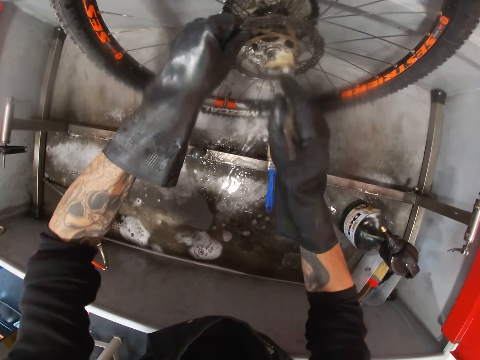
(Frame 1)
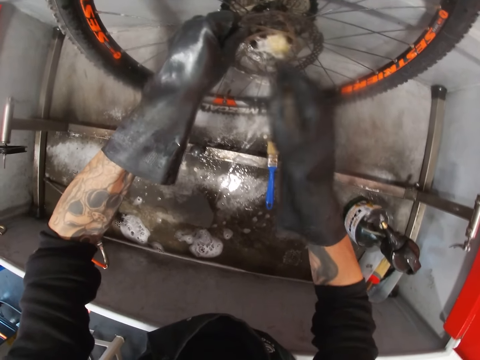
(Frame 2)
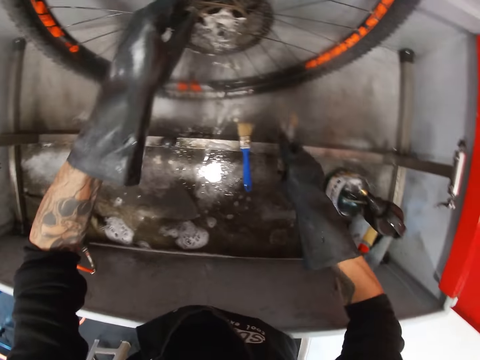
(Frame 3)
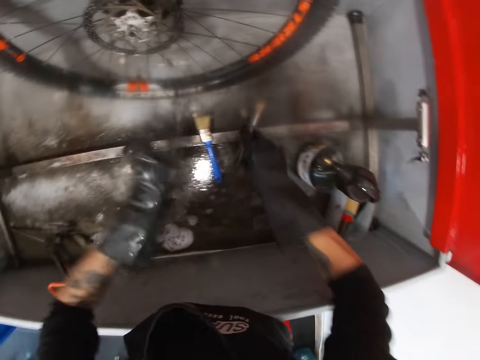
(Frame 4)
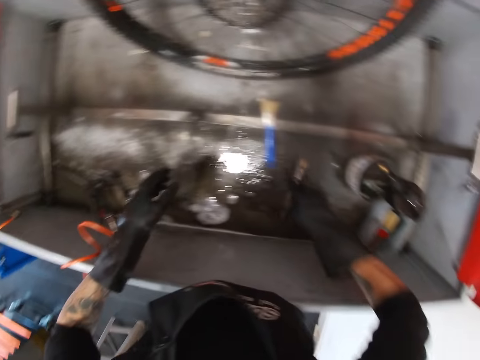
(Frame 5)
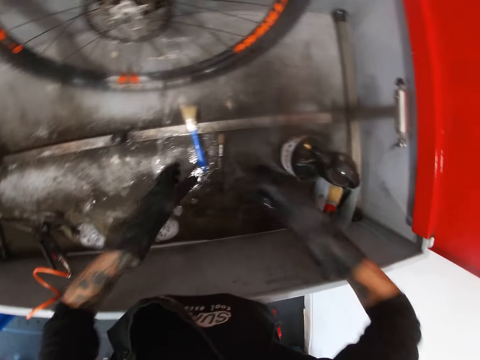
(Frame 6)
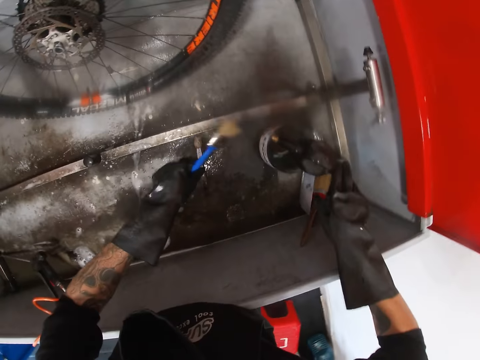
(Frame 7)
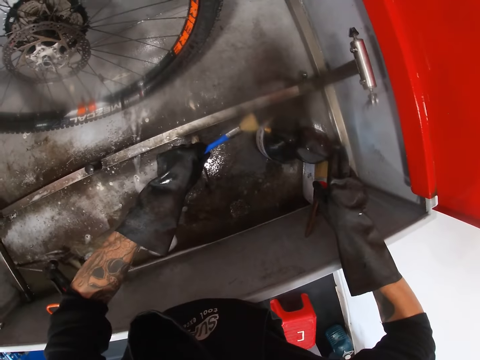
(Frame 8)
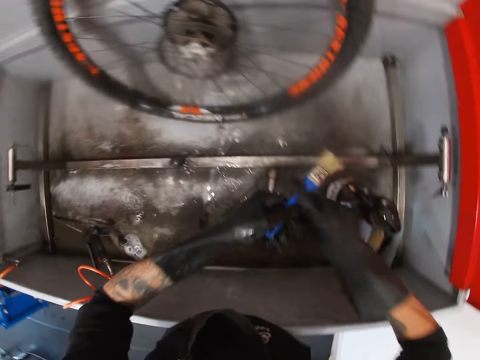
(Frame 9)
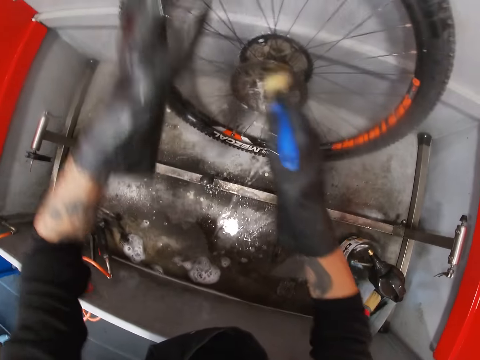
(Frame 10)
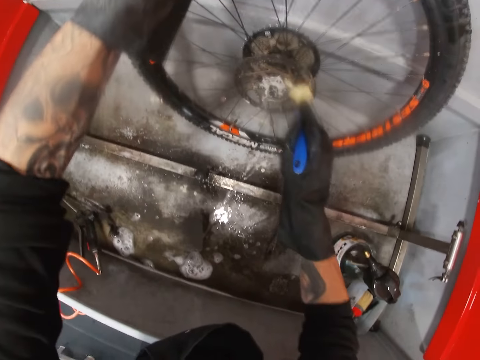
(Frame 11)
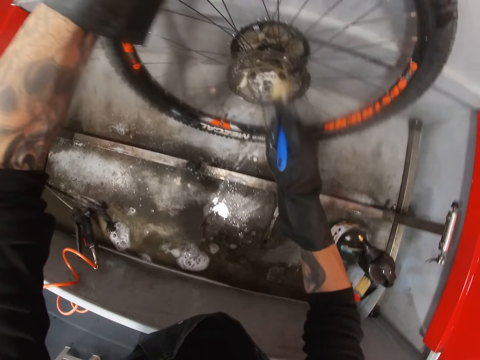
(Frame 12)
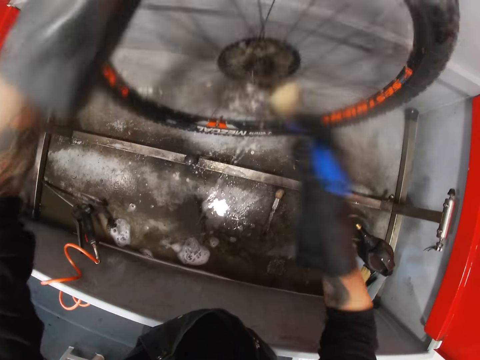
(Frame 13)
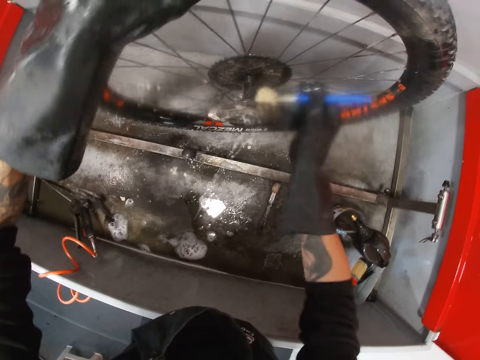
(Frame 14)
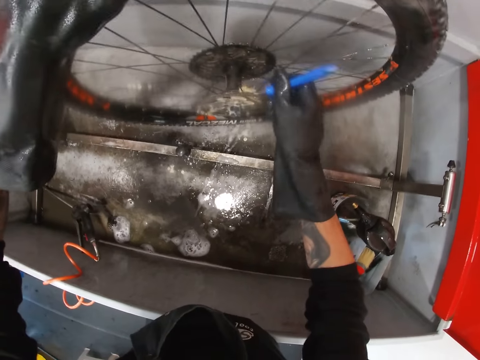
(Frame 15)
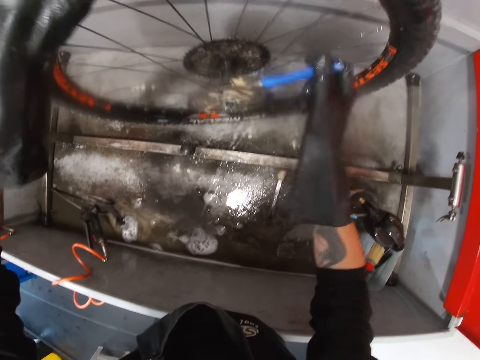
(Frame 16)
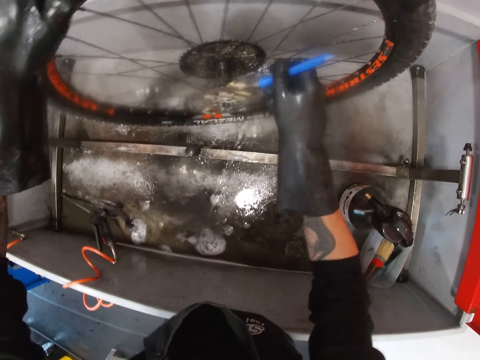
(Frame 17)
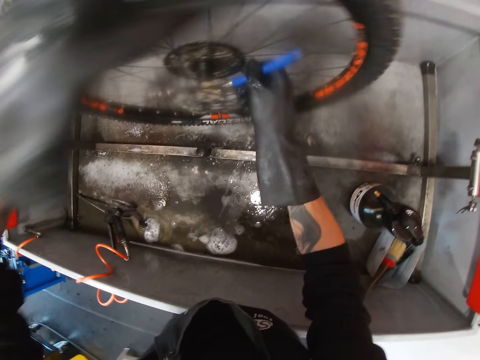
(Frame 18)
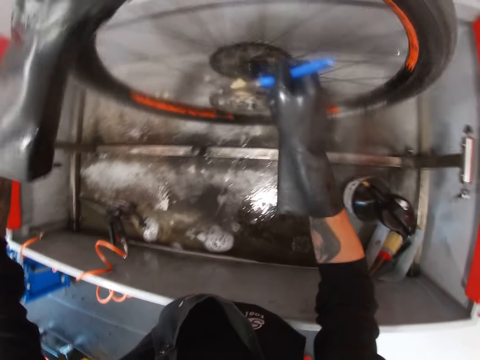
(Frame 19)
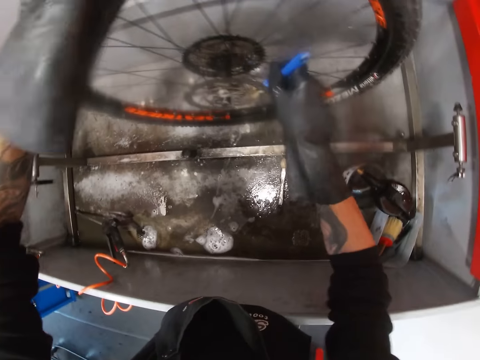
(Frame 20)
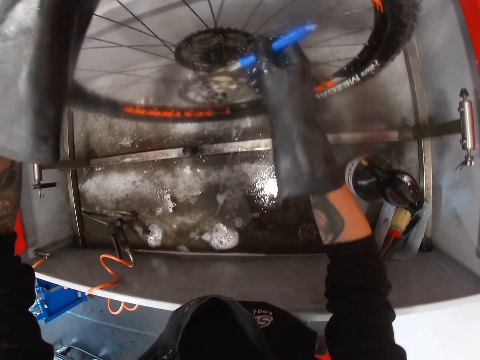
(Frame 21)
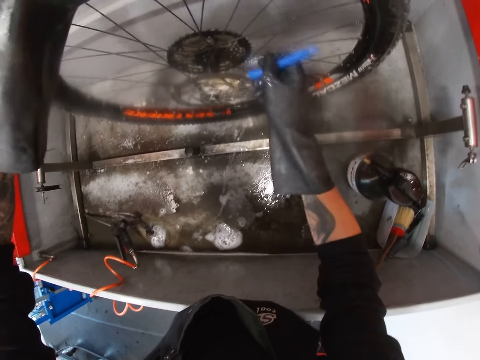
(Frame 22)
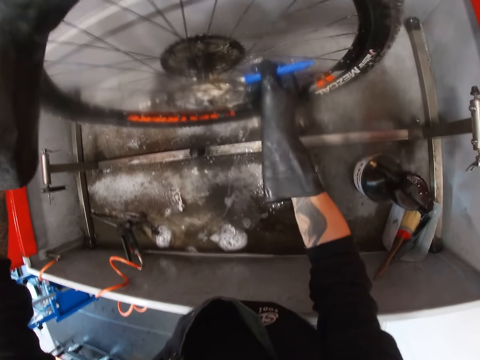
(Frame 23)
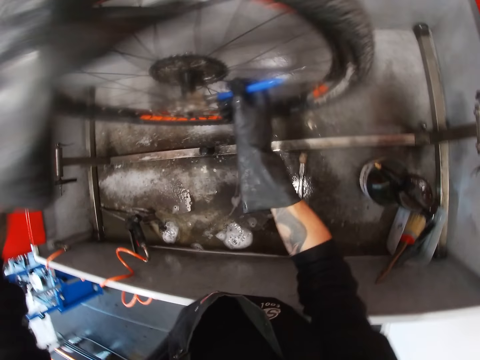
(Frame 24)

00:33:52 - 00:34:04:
The camera wearer drops the brush on the floor of the workstation with his right hand. He holds the brush. He picks the brush from the floor of the workstation with his left hand. He sprays soap on the brush in his left hand with the liquid soap in his right hand. He passes the brush from his left hand to his right hand. He washes the cogset with the brush in his right hand. He grabs the bicycle tire with his left hand. He moves the bicycle tire with his left hand. He washes the cogset with the brush in his right hand.

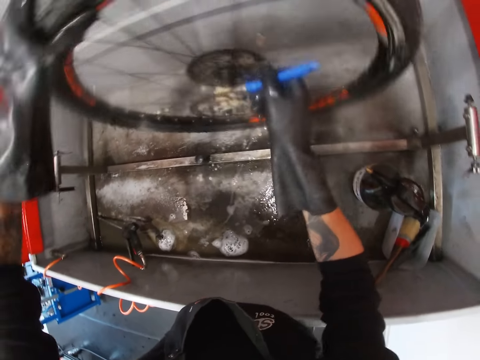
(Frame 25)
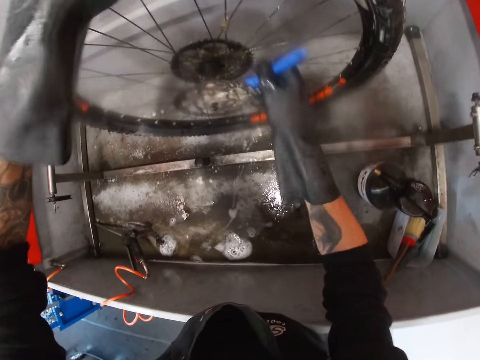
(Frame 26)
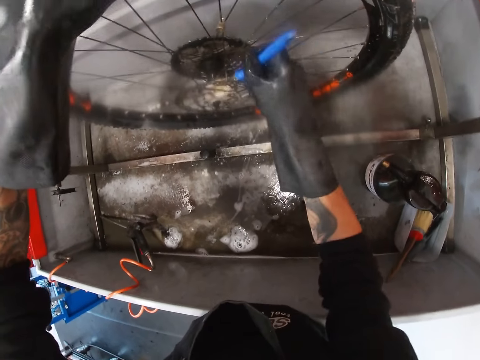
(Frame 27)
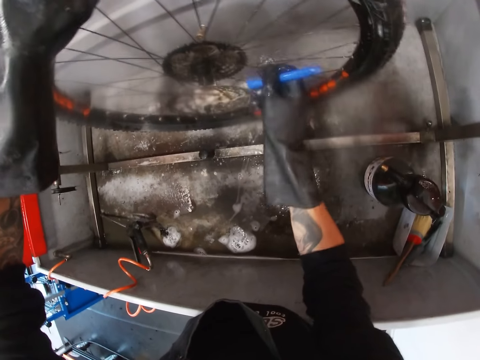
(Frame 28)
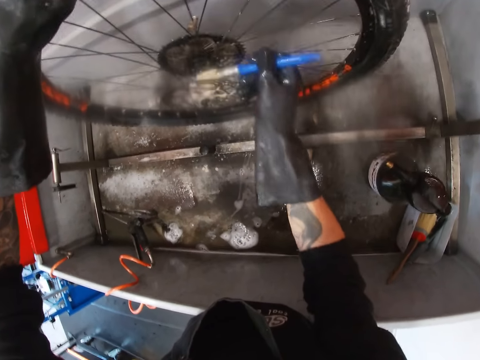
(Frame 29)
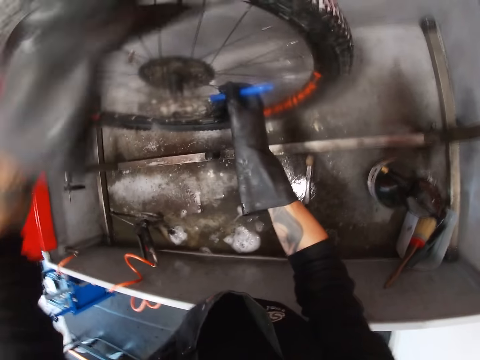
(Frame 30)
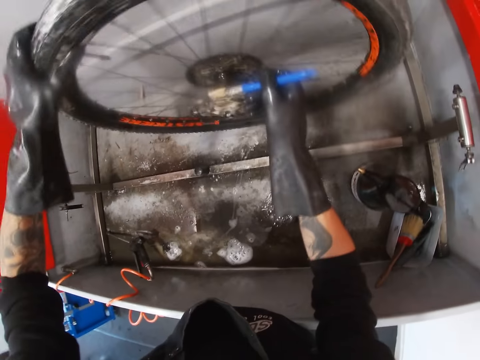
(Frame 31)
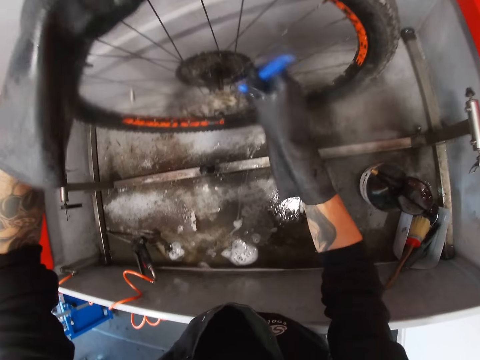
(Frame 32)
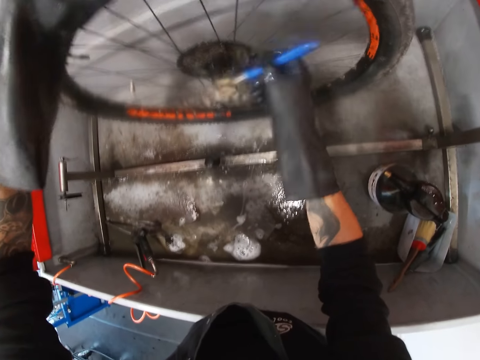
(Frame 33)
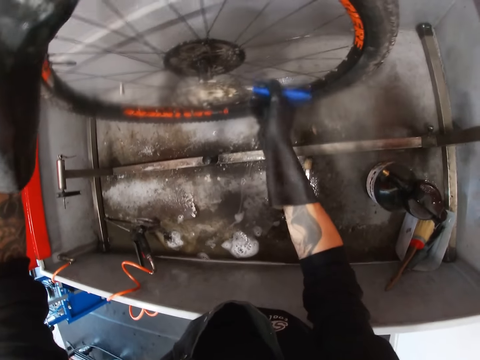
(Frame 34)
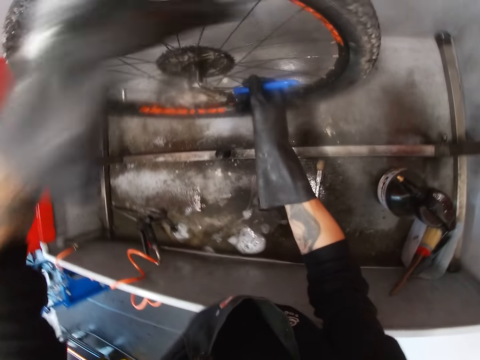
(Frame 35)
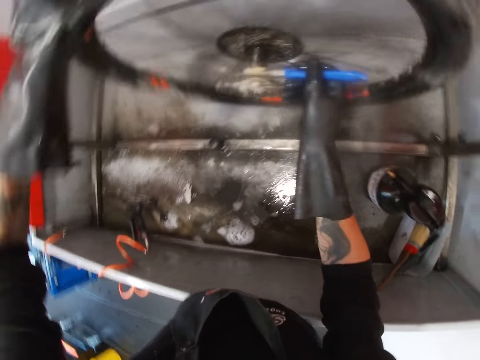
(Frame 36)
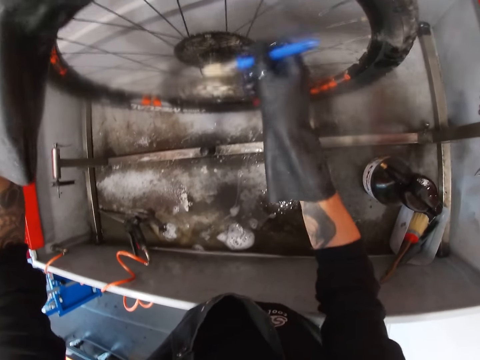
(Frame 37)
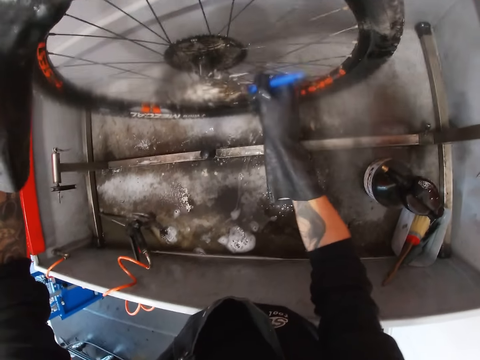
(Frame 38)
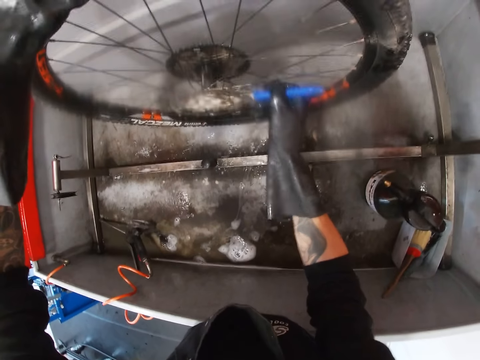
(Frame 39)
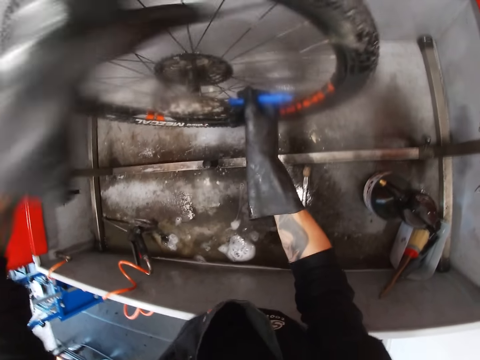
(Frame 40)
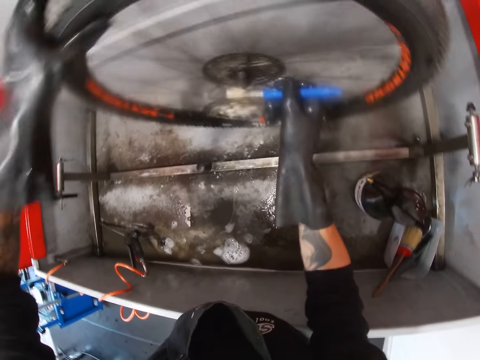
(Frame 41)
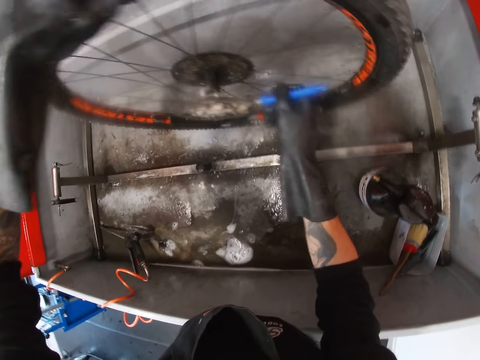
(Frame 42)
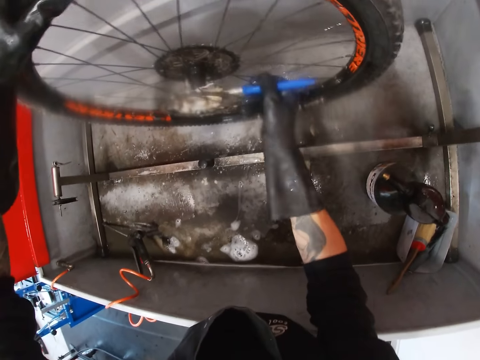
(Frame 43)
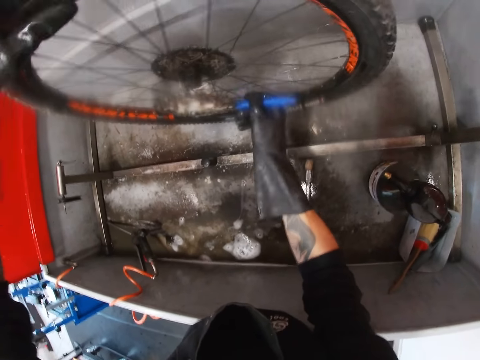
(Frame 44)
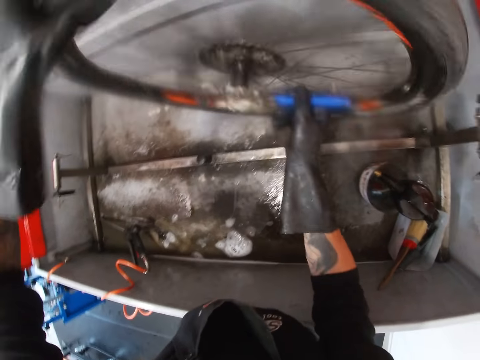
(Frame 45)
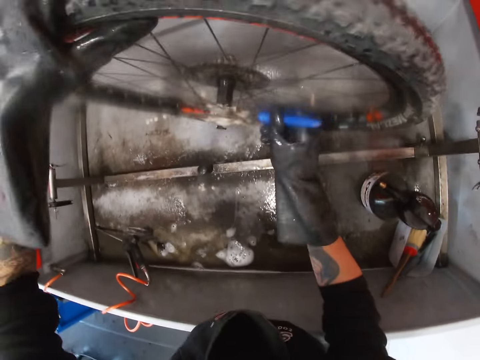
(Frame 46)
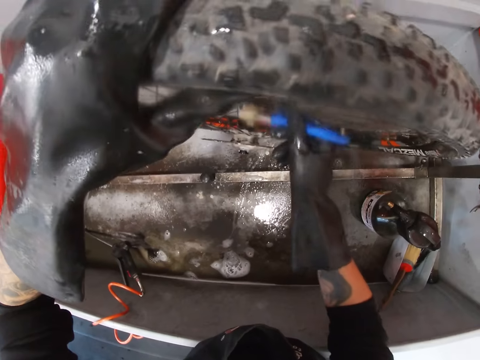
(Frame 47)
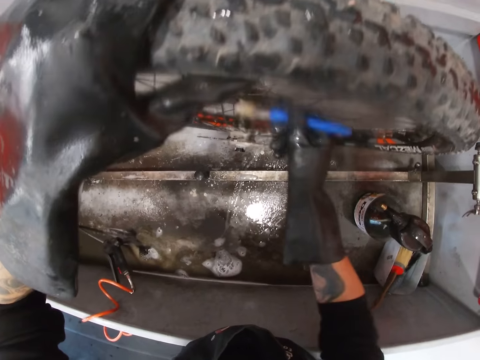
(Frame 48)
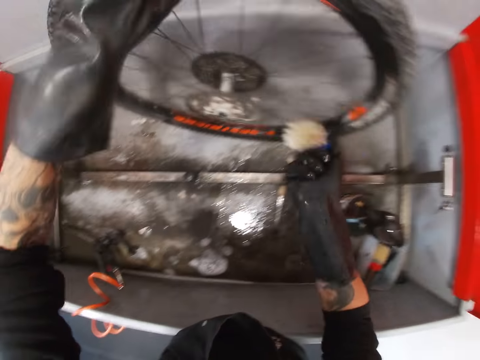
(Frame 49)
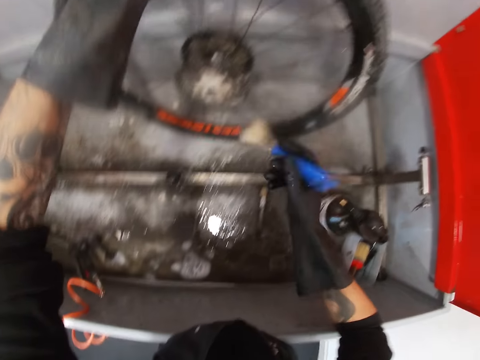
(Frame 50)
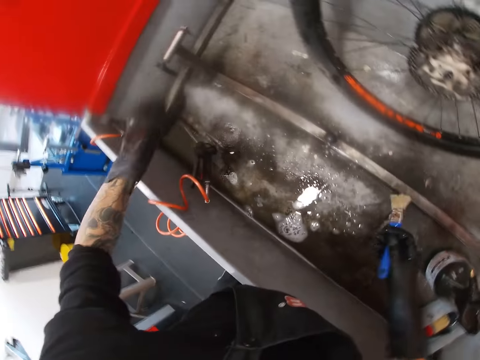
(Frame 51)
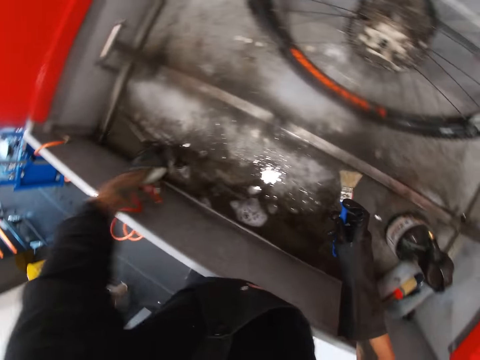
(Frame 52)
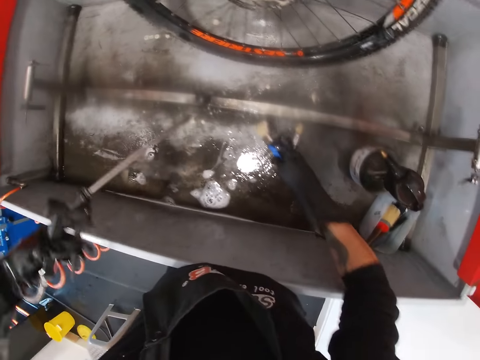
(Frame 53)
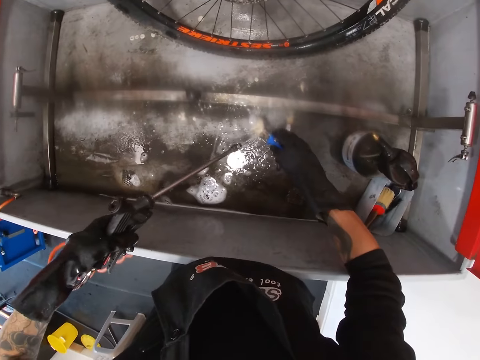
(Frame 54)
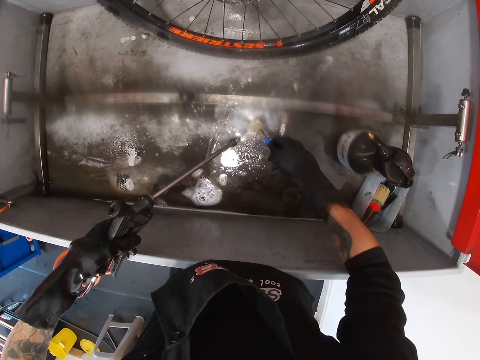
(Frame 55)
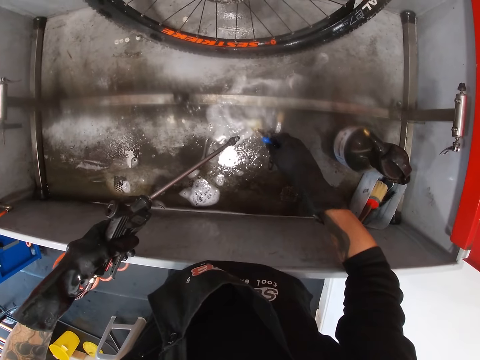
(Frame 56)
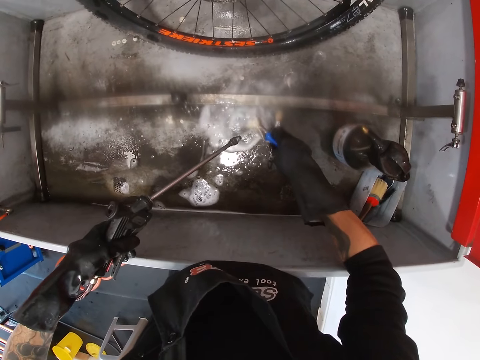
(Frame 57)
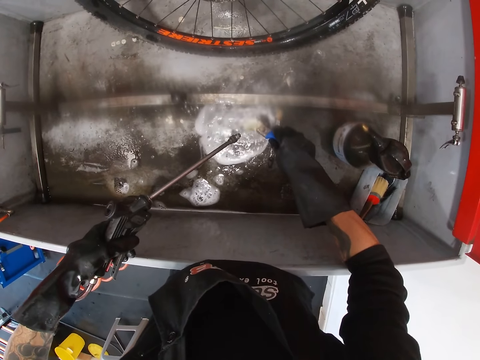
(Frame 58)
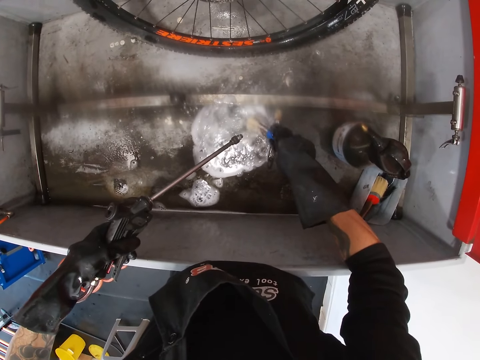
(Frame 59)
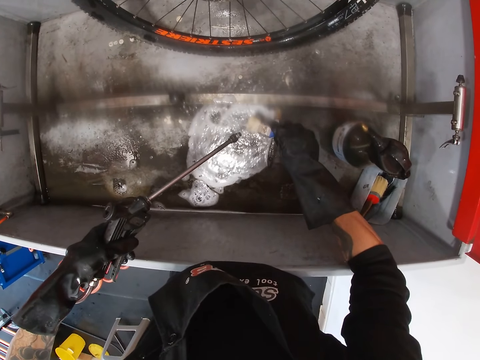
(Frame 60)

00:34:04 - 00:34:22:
The camera wearer moves the bicycle tire with his left hand and washes the cogset with the brush in his right hand. He moves the bicycle tire with his left hand and washes the cogset with the brush in his right hand. He moves the bicycle tire with his left hand and washes the cogset with the brush in his right hand. He moves the bicycle tire with his left hand and washes the cogset with the brush in his right hand. He moves the bicycle tire with his left hand and washes the cogset with the brush in his right hand. He holds the brush. He picks the sprayer from the floor of the workstation with his left hand. He sprays water on the brush with the sprayer in his left hand. He cleans the brush.
